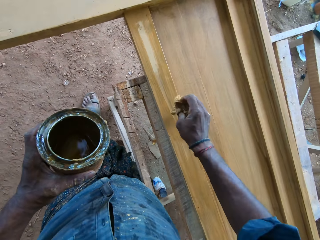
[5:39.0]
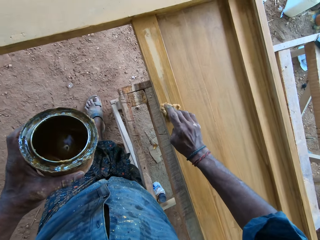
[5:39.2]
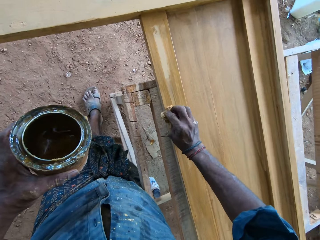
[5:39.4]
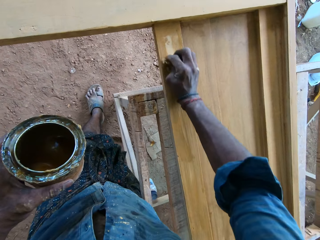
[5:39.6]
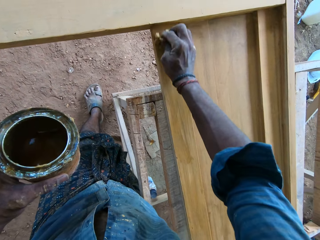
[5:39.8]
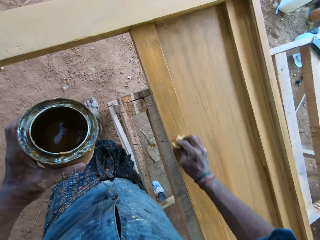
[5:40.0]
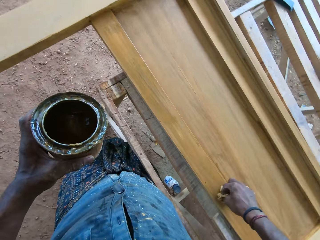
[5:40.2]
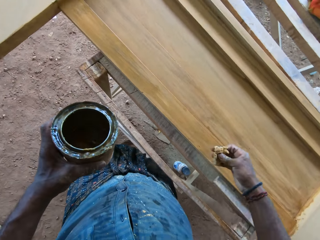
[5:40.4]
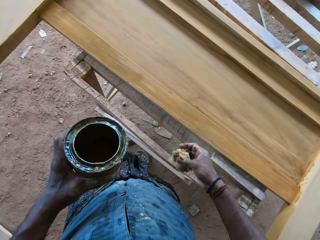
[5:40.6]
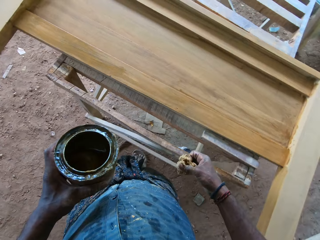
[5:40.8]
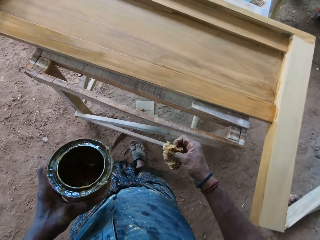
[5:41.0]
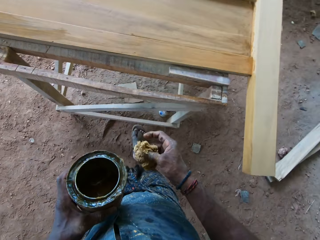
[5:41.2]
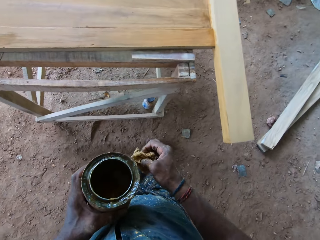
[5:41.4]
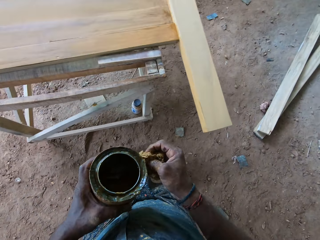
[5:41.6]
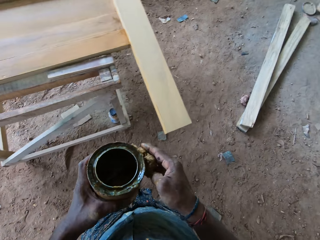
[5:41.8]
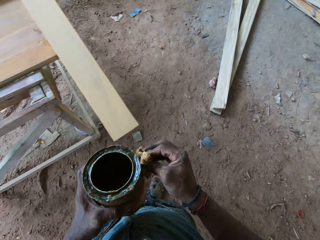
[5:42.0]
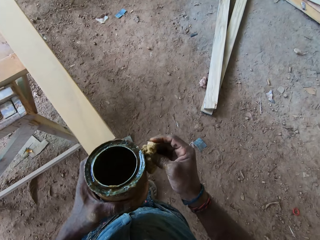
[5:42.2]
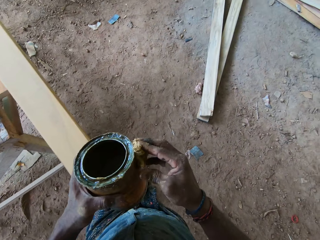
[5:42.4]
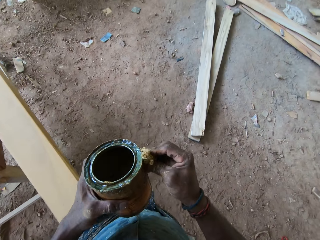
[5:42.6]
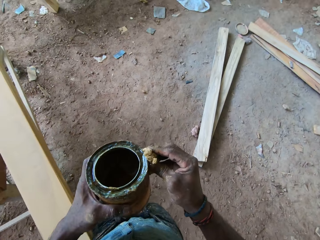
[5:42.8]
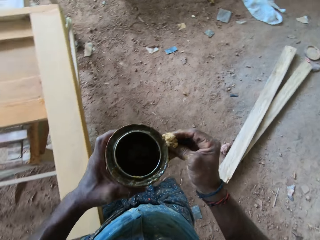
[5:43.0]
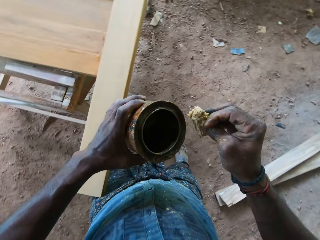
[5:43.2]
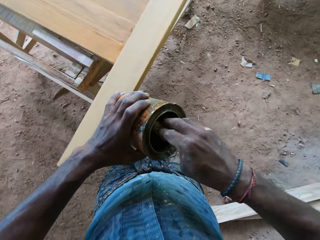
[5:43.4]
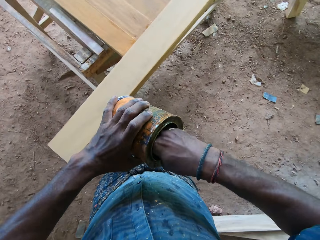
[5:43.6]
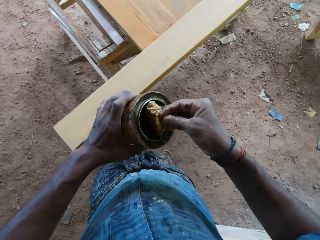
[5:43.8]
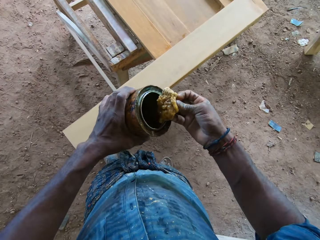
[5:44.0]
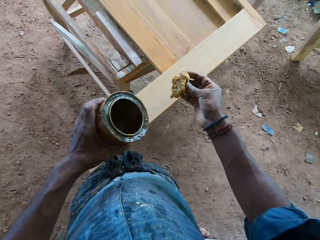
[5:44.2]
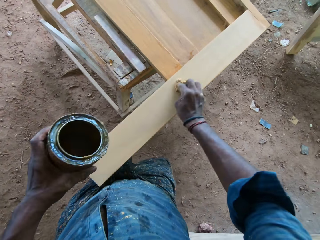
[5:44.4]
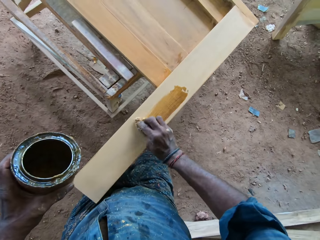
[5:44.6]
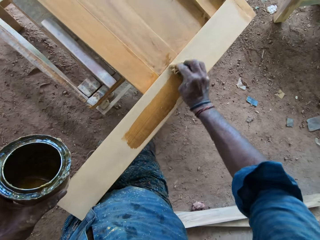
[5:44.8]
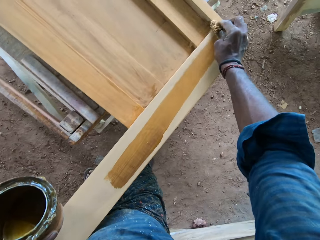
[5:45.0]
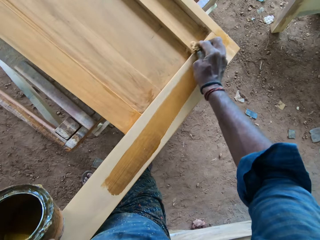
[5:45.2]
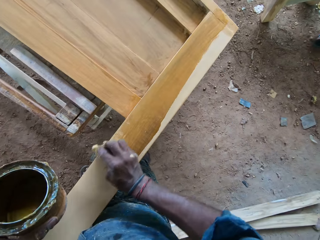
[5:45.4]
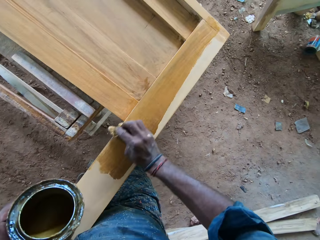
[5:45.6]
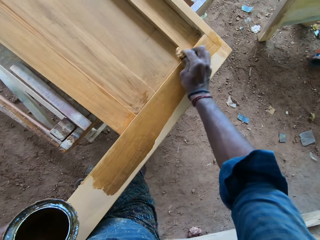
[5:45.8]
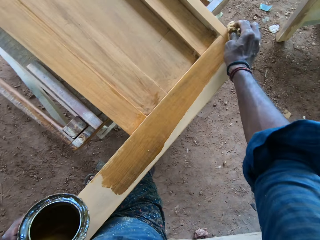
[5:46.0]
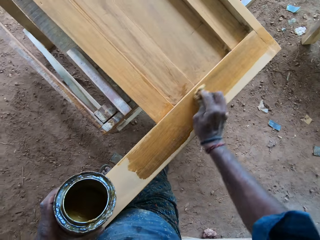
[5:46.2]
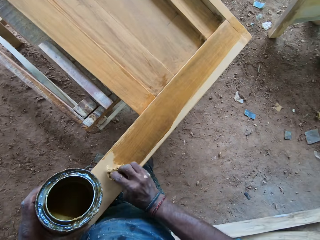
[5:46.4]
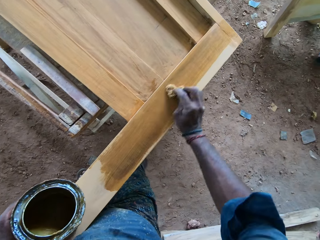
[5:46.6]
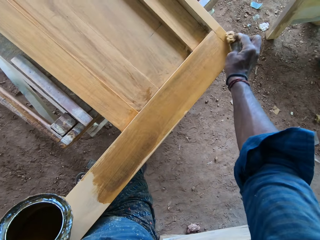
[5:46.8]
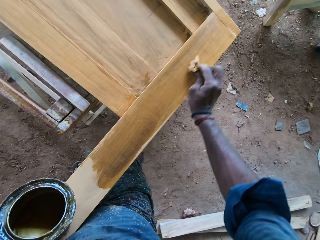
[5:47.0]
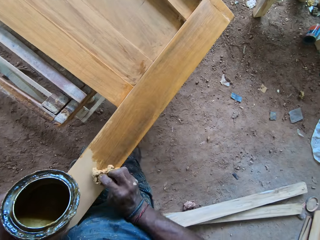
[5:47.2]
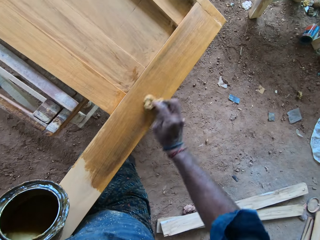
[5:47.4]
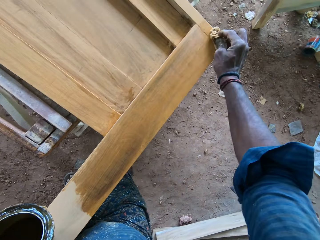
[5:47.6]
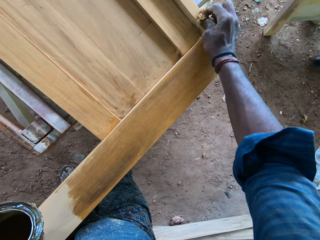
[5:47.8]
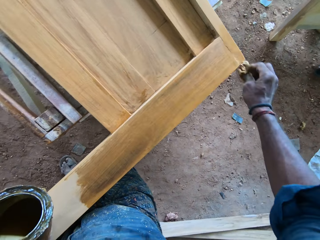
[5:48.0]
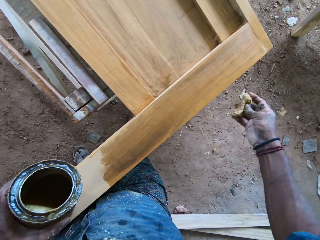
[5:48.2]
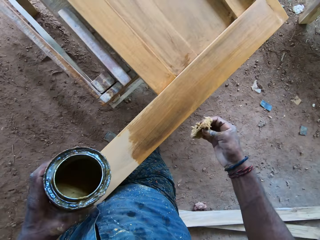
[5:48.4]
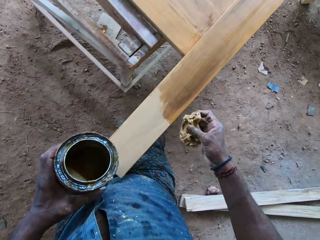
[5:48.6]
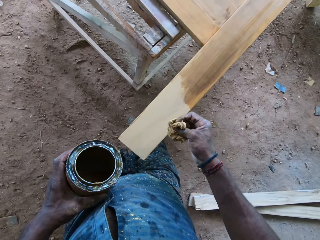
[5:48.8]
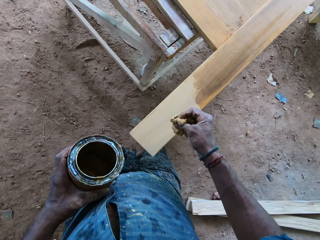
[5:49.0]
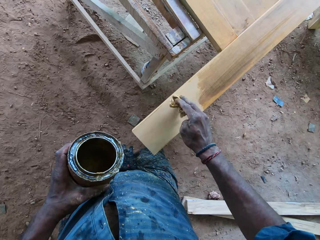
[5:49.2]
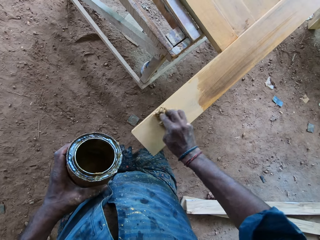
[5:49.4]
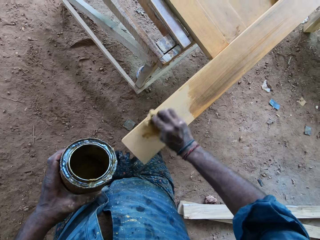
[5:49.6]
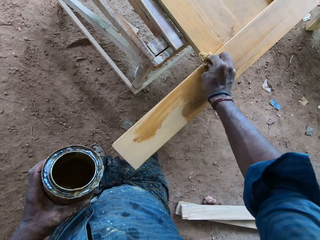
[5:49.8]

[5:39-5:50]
The camera wearer walks around. They wipe a can with a sponge. They dip the sponge in the can. They apply varnish on the footboard slat. A man speaks to the camera wearer.

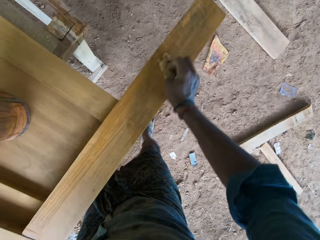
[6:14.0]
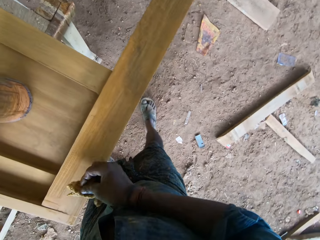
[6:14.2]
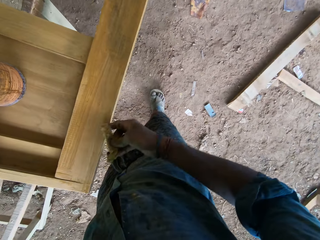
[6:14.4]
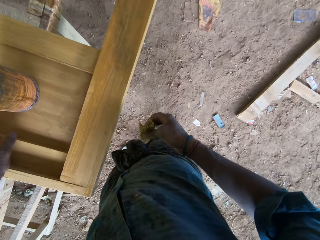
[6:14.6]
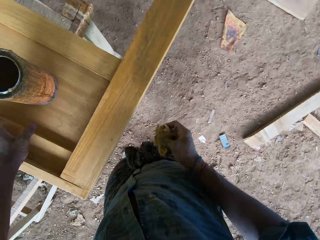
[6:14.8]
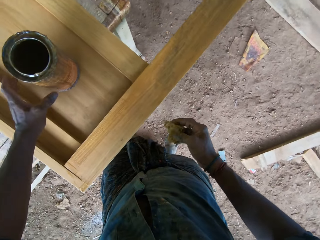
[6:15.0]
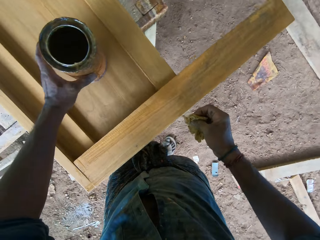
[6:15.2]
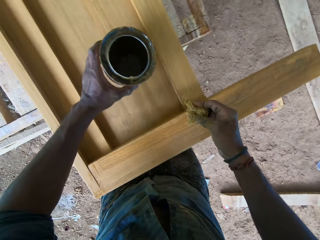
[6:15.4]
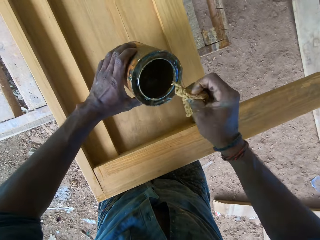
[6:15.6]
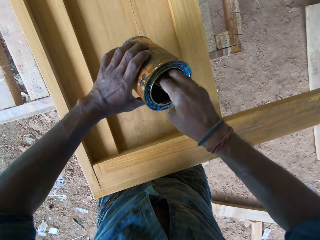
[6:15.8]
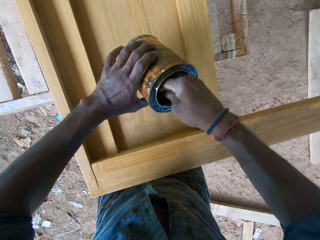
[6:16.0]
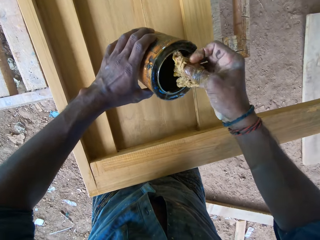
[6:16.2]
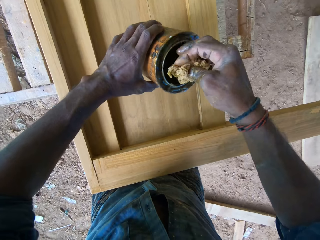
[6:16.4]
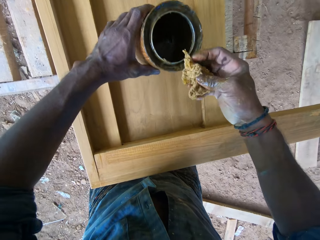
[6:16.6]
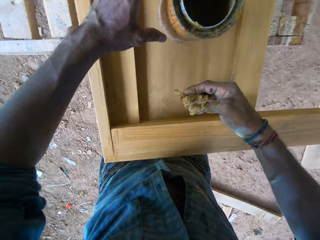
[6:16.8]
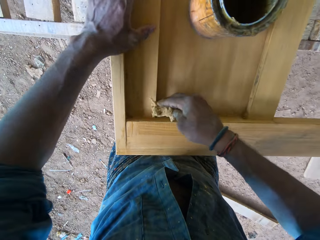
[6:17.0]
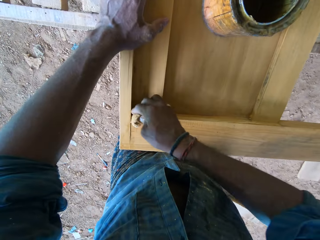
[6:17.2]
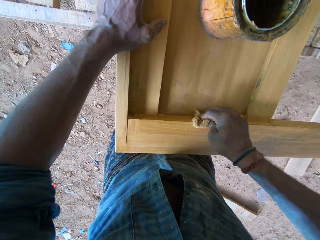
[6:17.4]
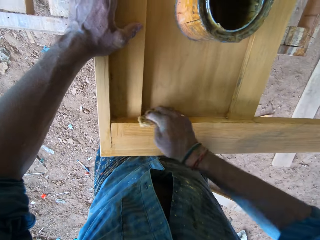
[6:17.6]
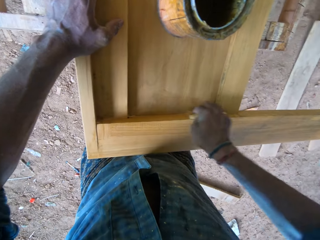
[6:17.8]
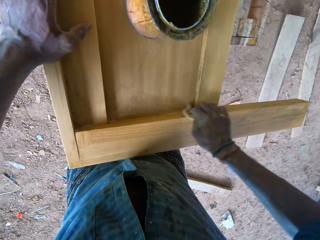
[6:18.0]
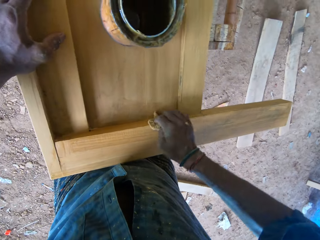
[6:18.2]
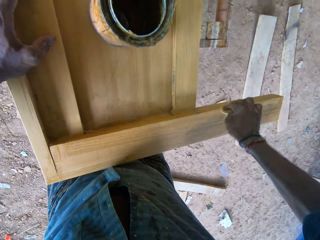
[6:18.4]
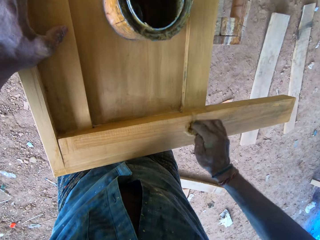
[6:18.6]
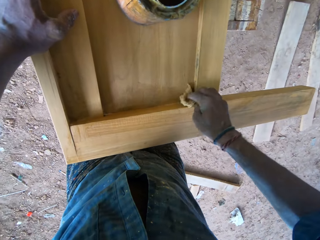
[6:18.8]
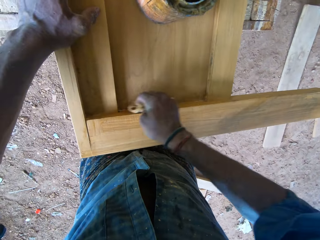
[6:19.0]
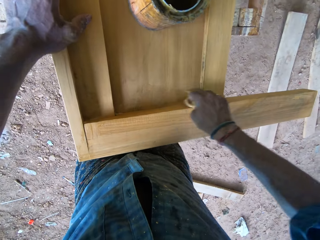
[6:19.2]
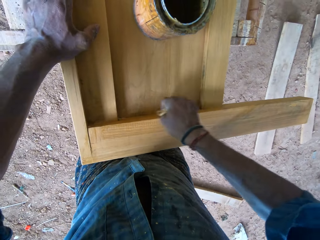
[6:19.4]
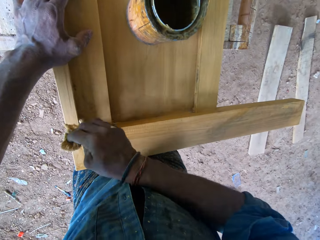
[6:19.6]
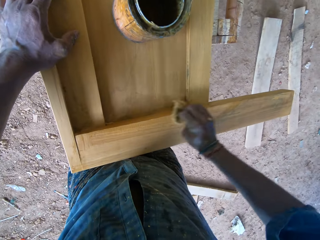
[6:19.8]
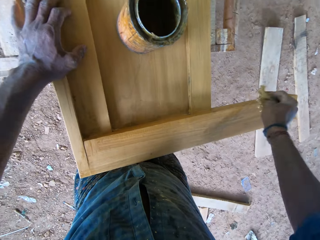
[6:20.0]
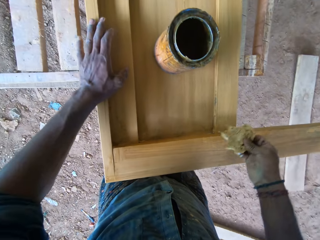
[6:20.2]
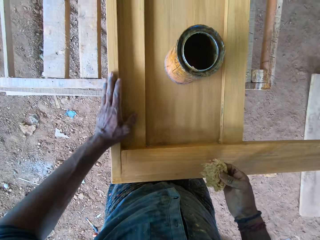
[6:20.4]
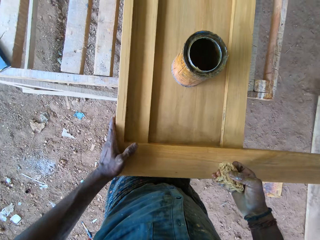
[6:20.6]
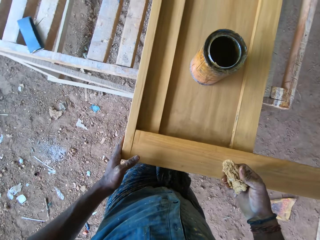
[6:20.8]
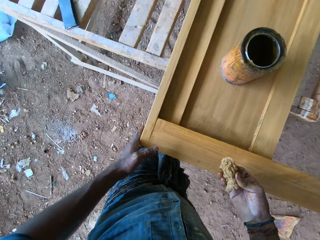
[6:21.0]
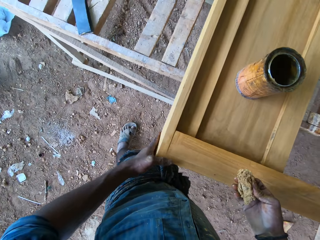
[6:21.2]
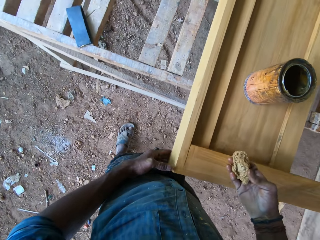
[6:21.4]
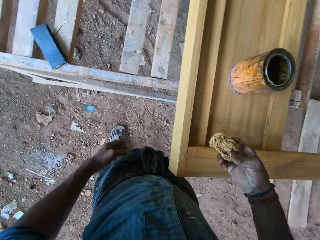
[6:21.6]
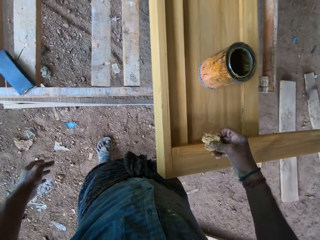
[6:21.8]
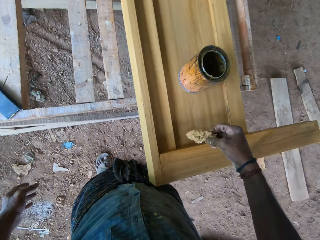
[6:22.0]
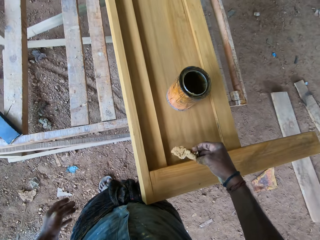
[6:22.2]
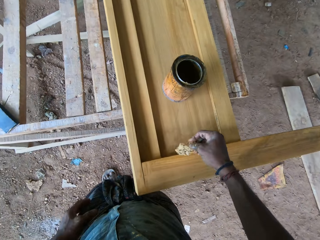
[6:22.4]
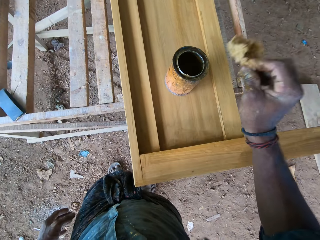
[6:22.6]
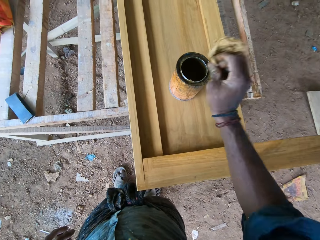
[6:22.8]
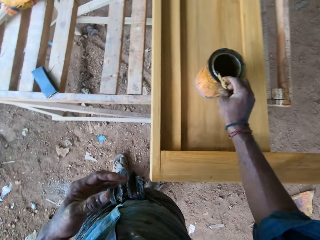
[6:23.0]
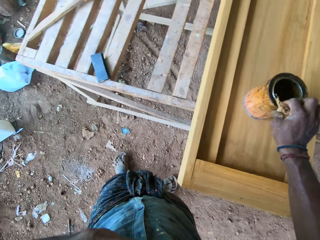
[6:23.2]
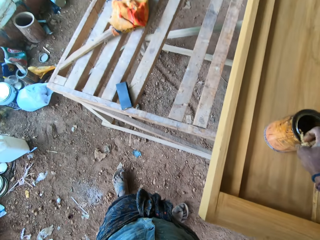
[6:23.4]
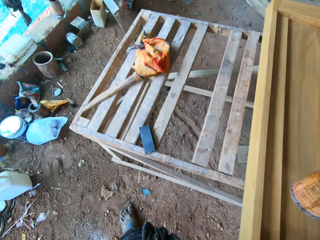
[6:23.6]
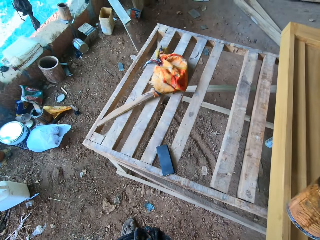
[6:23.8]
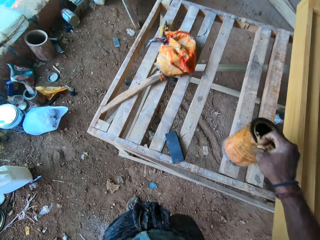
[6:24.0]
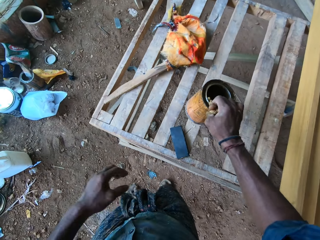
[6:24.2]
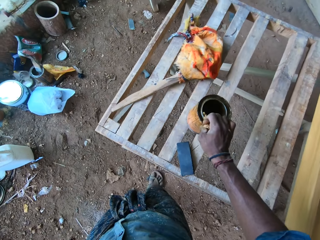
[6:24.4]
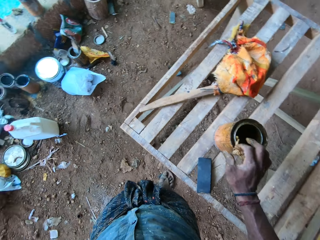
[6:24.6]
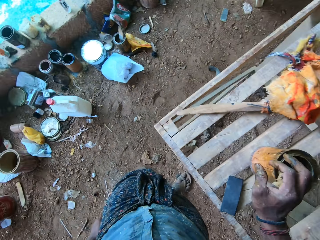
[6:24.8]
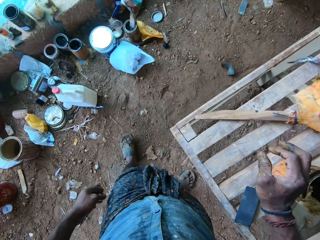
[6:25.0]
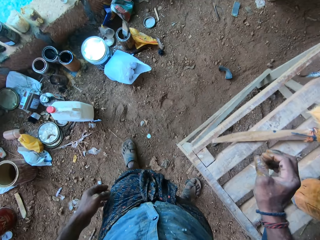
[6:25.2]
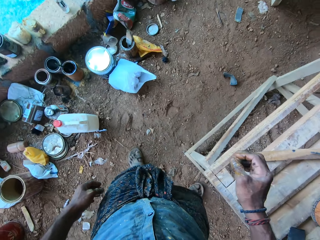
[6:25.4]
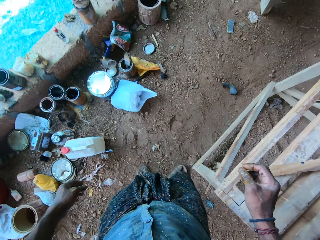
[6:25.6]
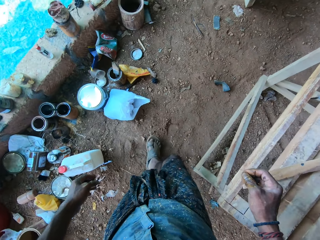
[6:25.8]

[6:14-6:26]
The camera wearer dips a sponge or cloth in the can or tin. They apply varnish on the footboard slat. A man speaks to the camera wearer. The camera wearer hits the can with the sponge. They put the cloth in the varnish tin. They pick up the tin. They carry the can to the wooden structure. They place the tin on the shelf. They walk around.
